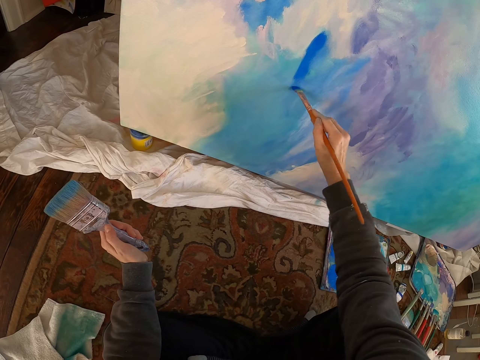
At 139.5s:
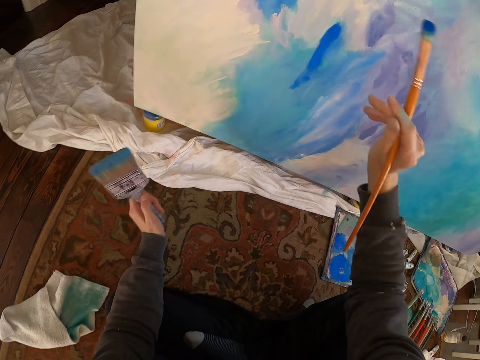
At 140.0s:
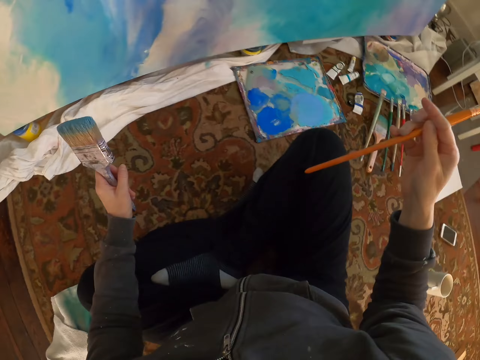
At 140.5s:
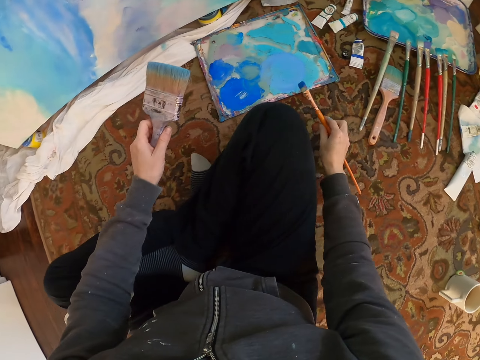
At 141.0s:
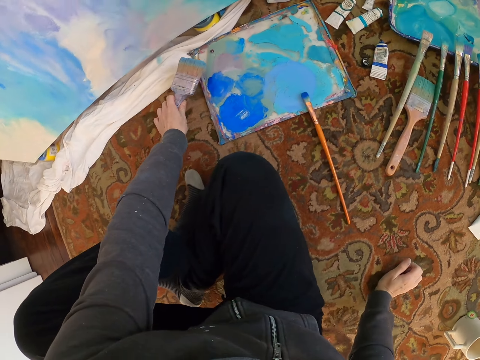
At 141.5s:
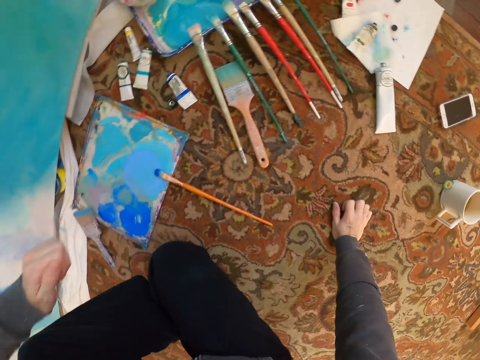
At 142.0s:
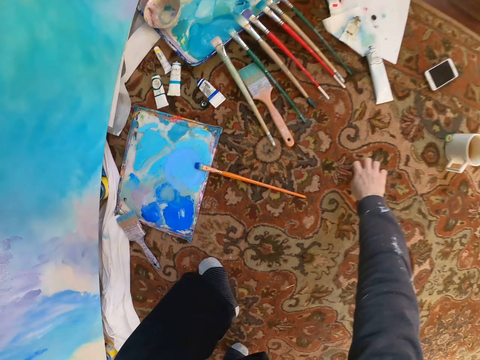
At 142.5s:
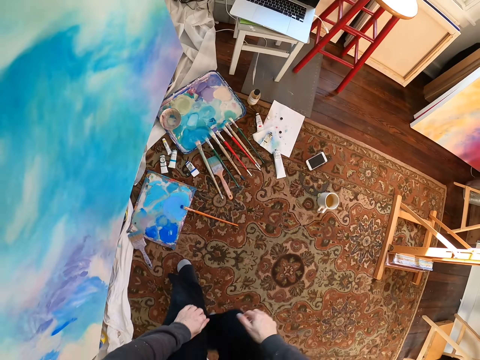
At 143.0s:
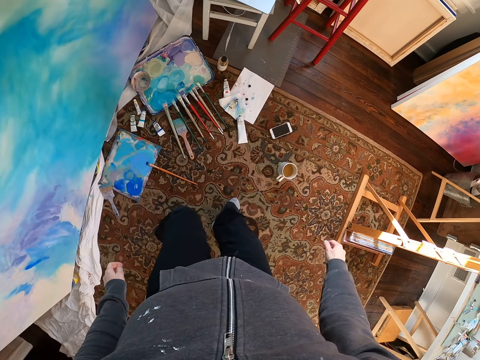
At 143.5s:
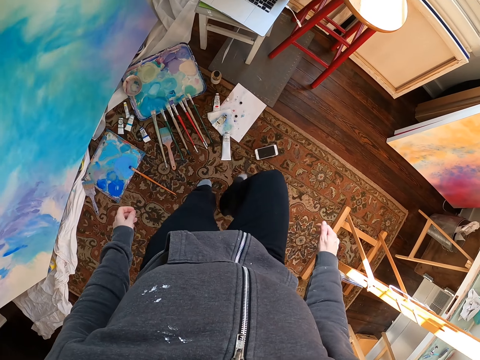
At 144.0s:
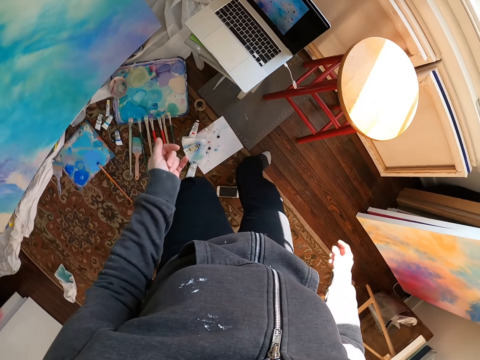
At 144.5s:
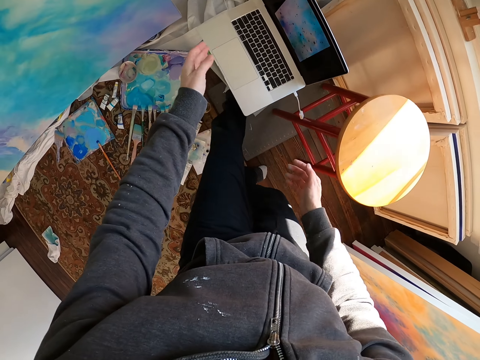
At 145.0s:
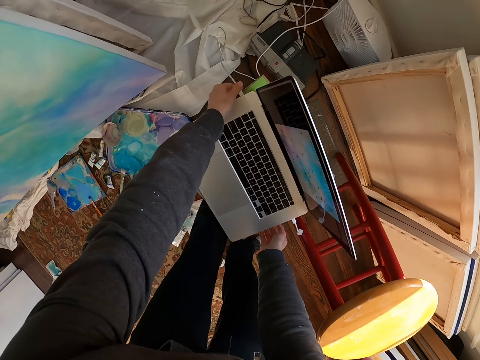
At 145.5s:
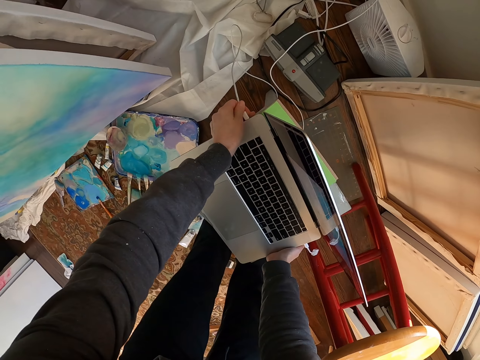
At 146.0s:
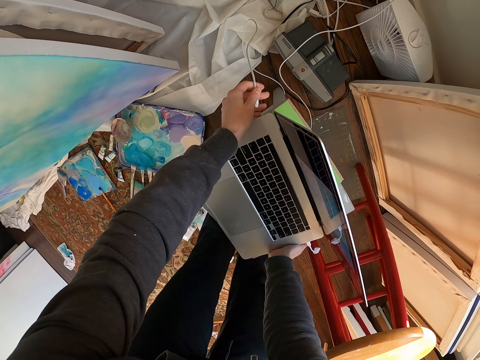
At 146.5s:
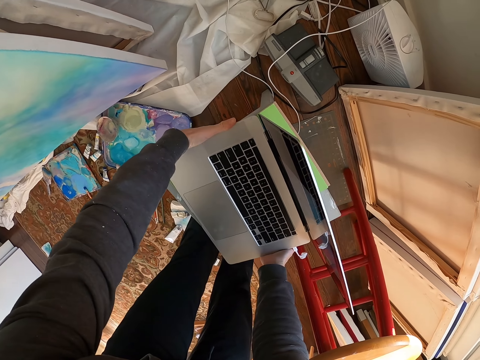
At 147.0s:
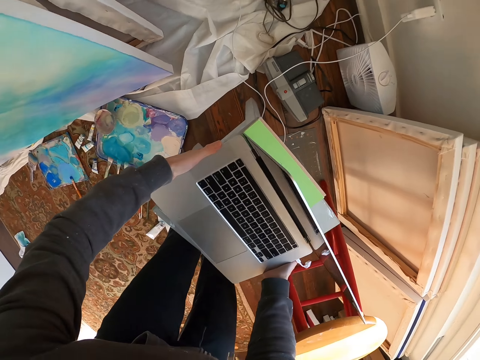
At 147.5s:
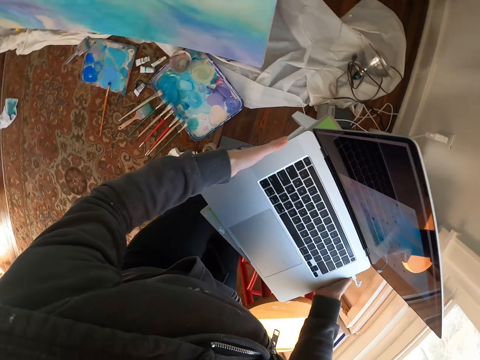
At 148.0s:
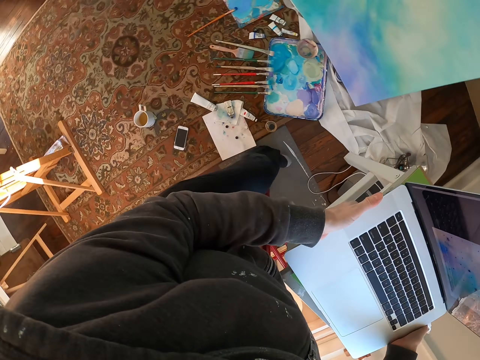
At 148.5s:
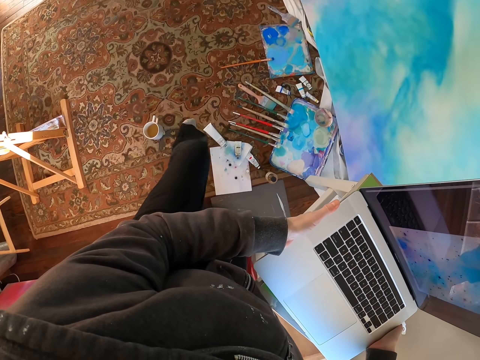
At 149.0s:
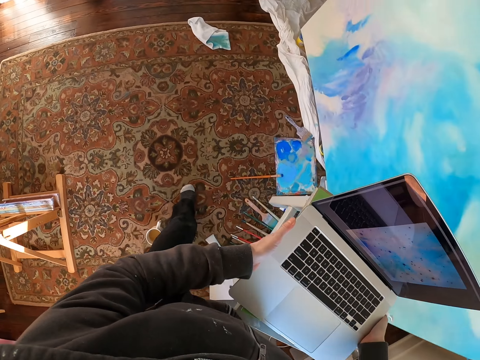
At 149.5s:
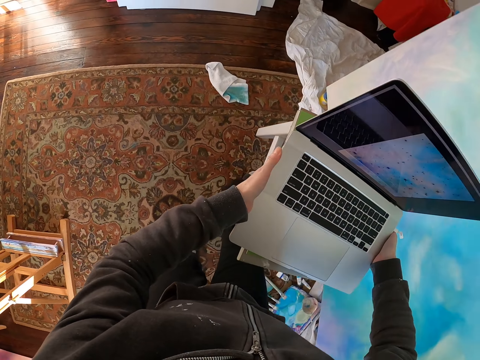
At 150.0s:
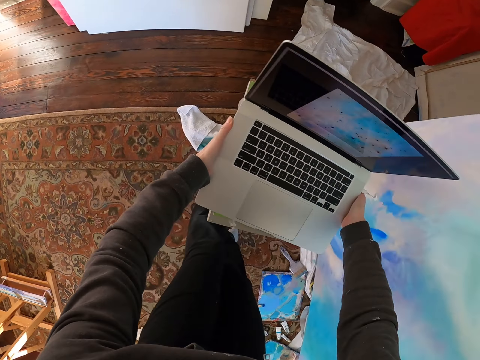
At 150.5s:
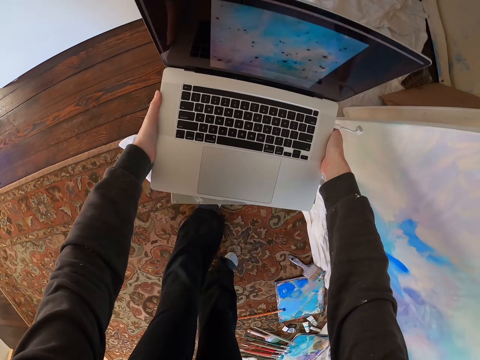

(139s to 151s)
The camera wearer looks at the painting on the laptop. They paint on the board. They drop the paintbrush. They drop the paintbrush again. They stand up. They walk towards the laptop. They disconnect the charger on the laptop. They lift the stool with the laptop.

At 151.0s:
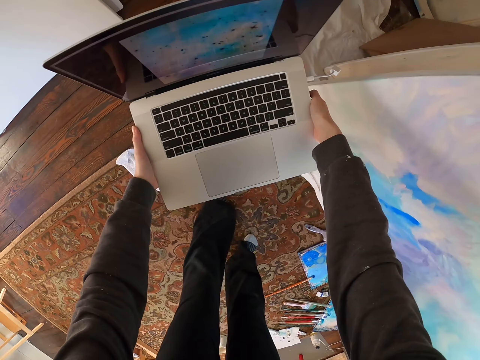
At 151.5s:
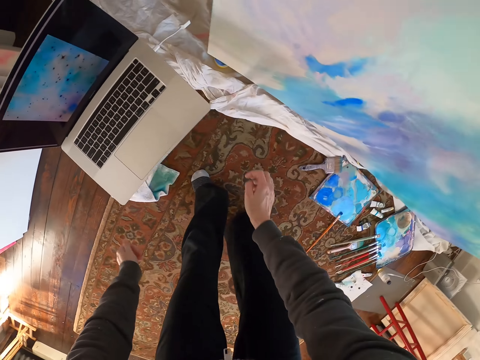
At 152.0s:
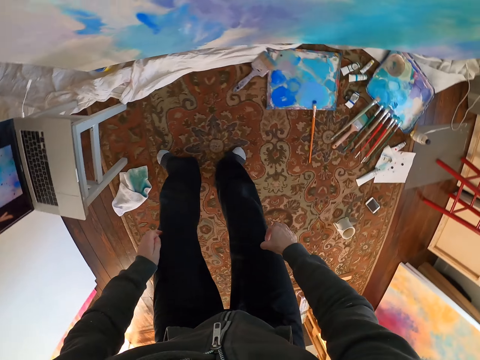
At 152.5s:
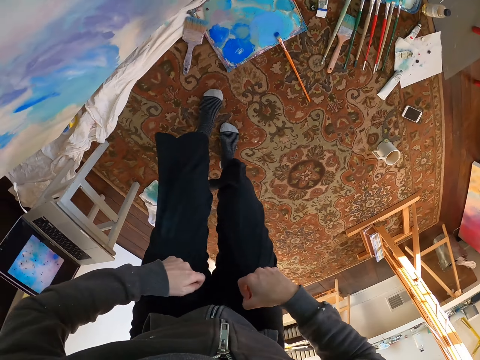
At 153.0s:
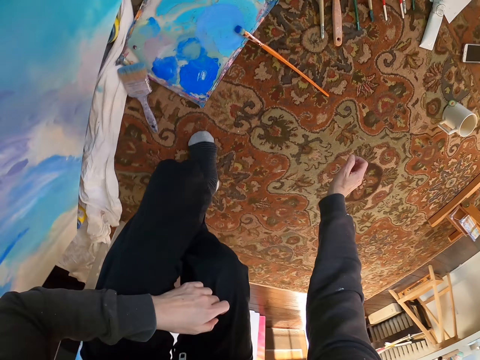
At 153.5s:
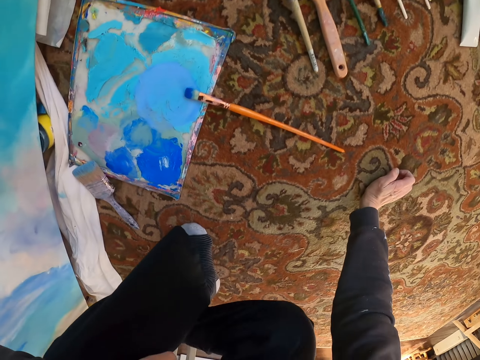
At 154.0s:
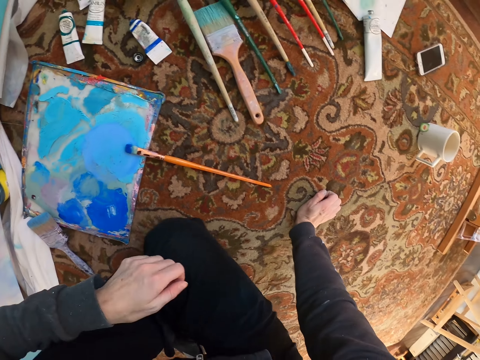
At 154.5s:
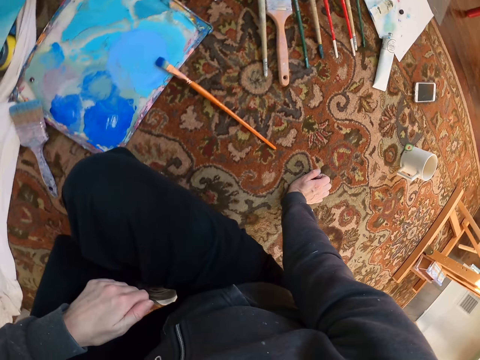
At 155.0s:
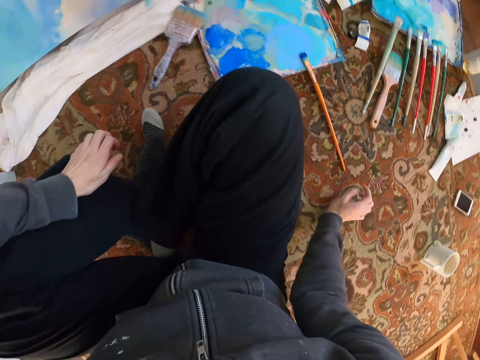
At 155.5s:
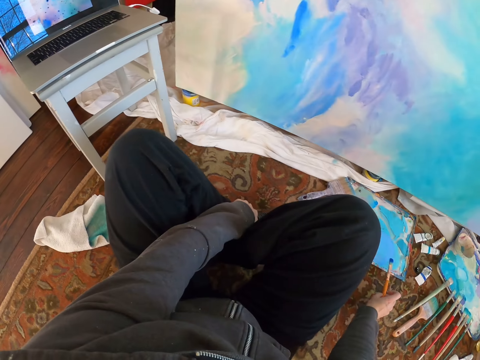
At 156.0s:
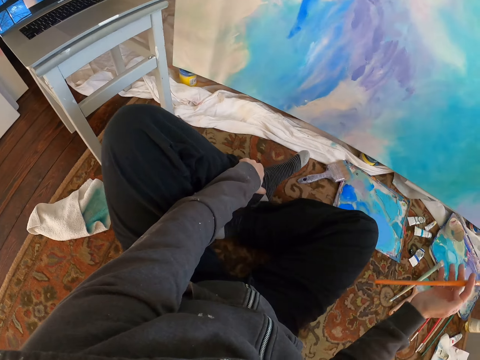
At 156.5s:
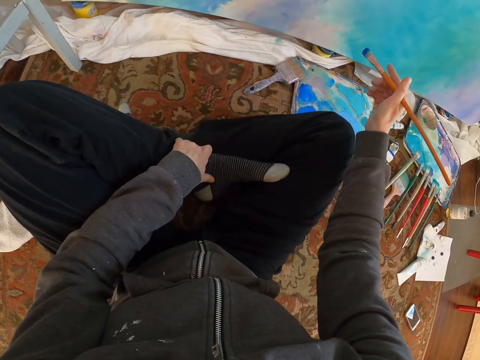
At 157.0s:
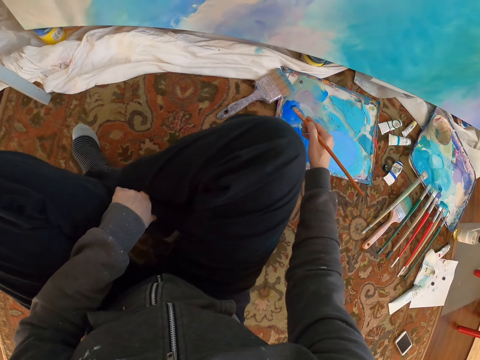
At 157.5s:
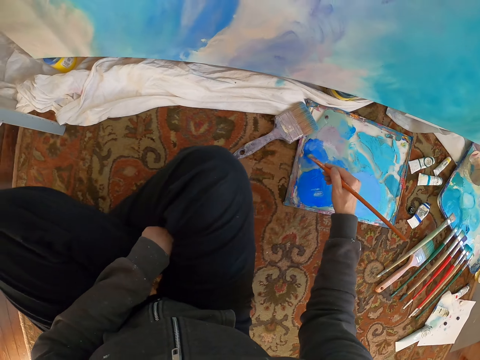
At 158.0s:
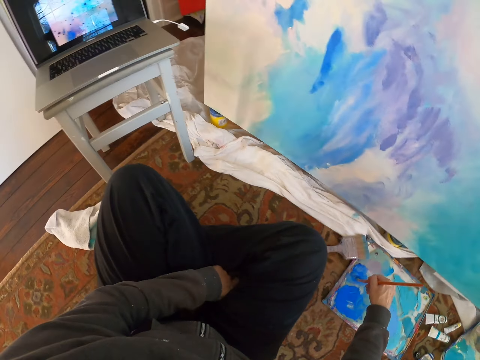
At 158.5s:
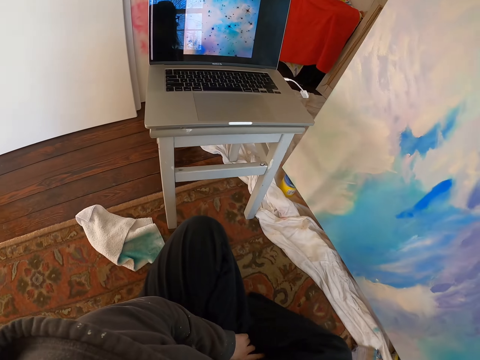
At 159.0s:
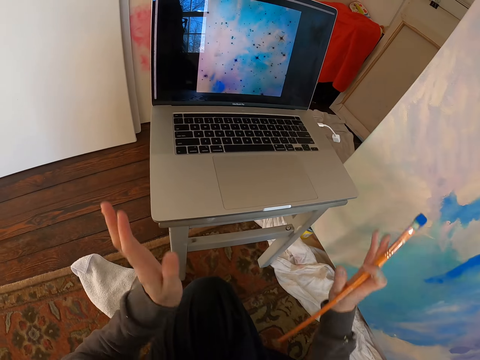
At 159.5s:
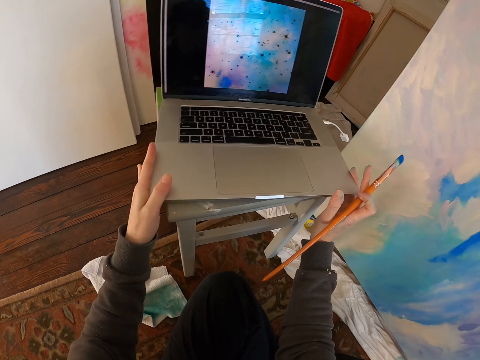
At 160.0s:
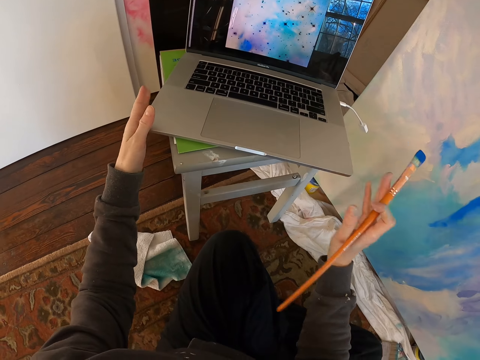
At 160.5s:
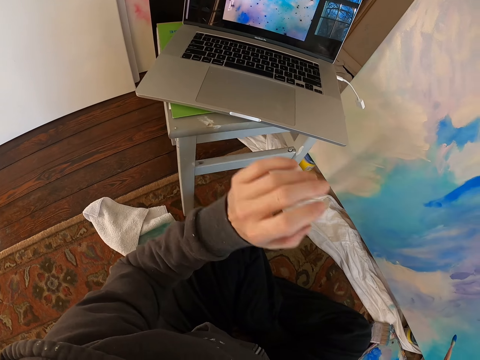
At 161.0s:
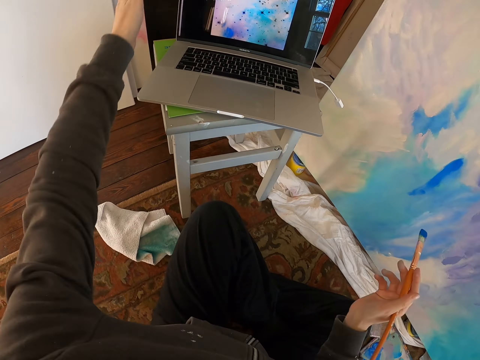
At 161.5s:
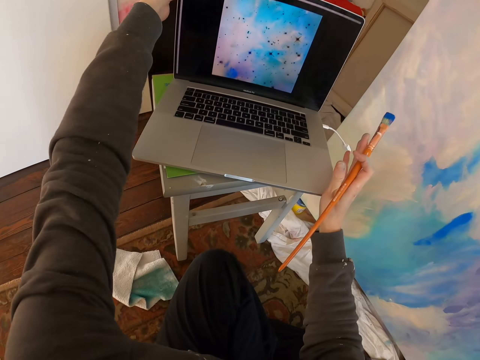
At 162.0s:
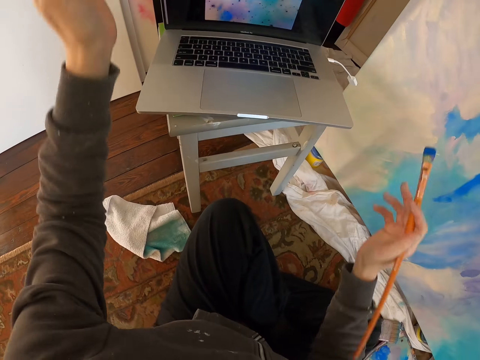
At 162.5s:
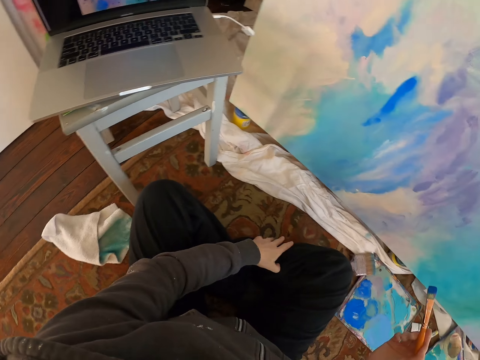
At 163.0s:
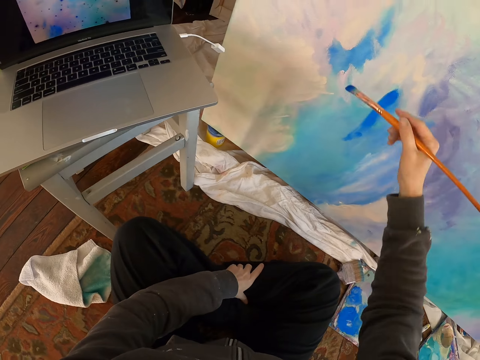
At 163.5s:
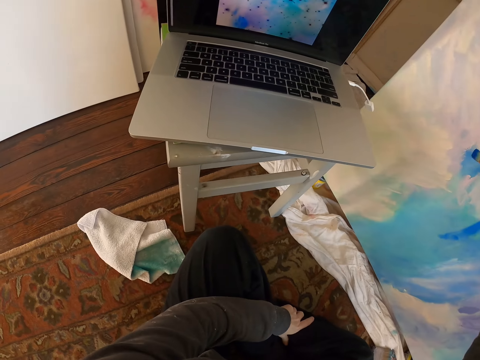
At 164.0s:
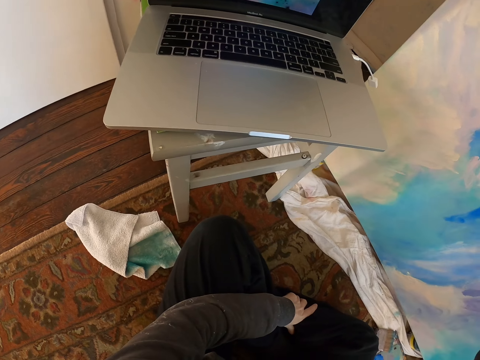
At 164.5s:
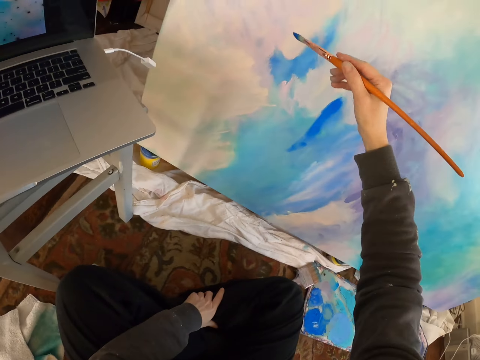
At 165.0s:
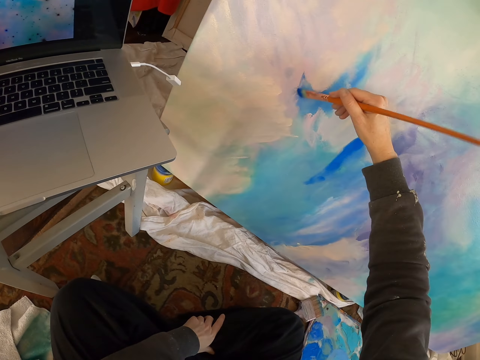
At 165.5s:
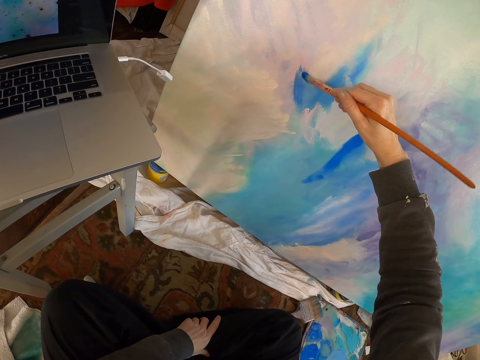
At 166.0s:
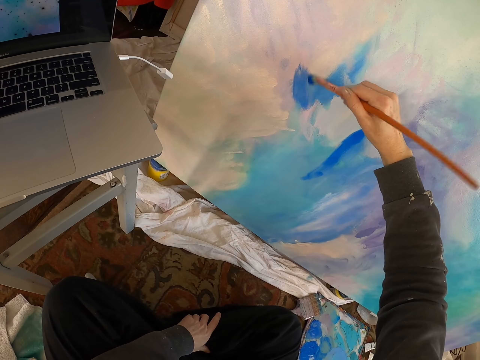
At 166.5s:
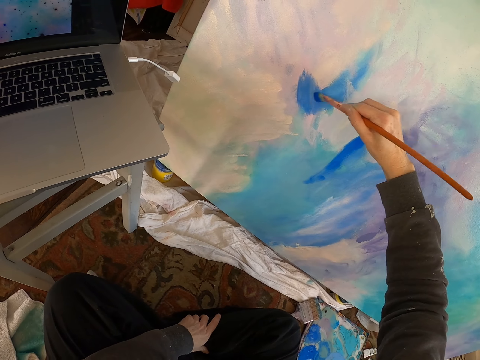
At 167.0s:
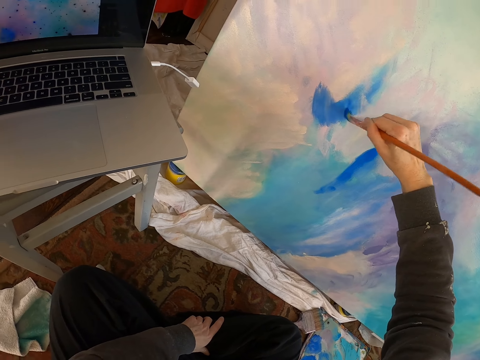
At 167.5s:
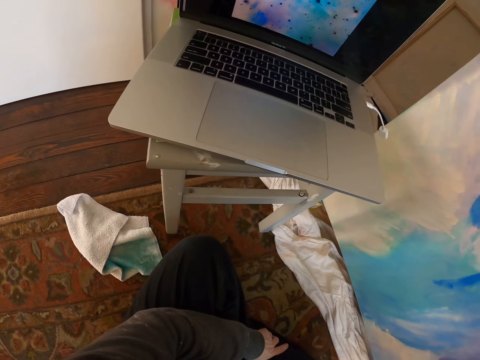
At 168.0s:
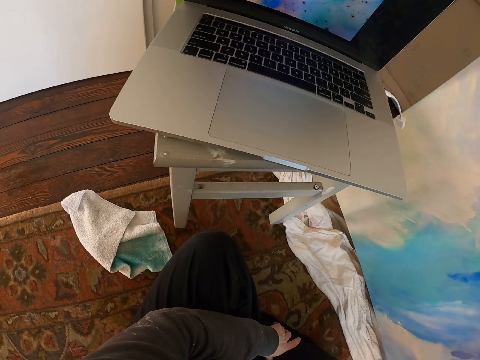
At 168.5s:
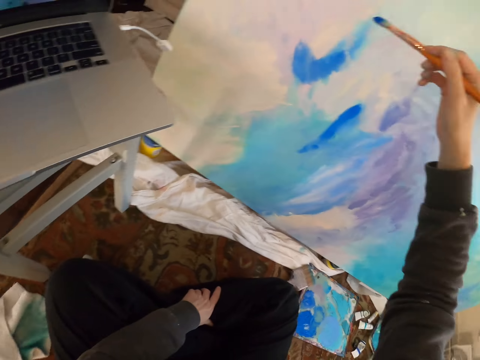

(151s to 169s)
The camera wearer drops the laptop. They move the stool to the left side. They squat. They sit down. They pick up the paintbrush. They rub the paintbrush on the board. They turn the laptop on the stool. They paint the wall.
